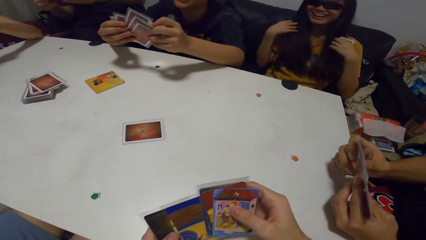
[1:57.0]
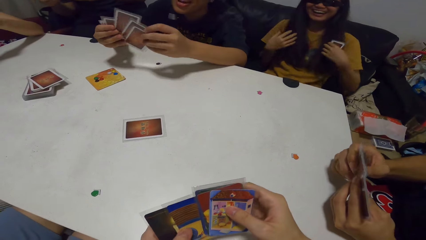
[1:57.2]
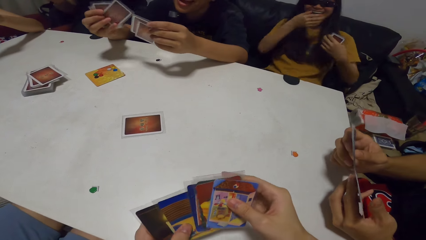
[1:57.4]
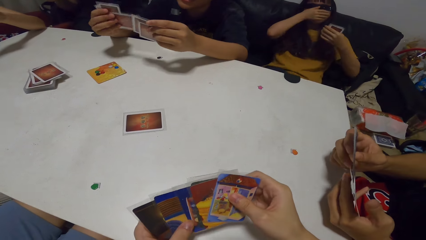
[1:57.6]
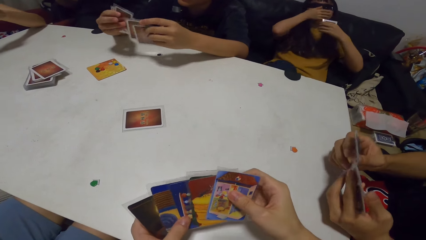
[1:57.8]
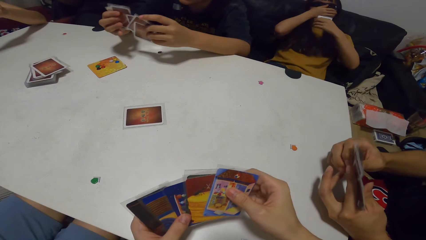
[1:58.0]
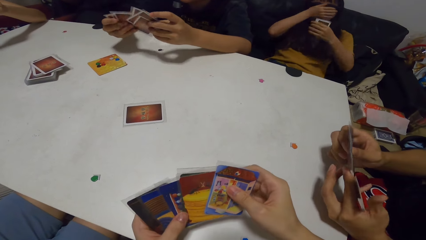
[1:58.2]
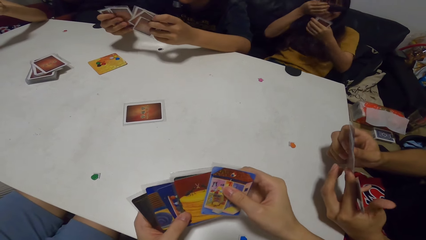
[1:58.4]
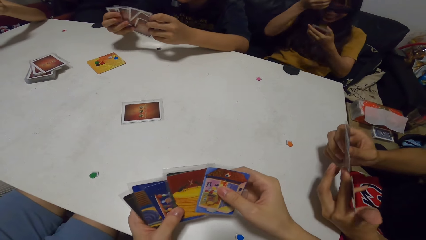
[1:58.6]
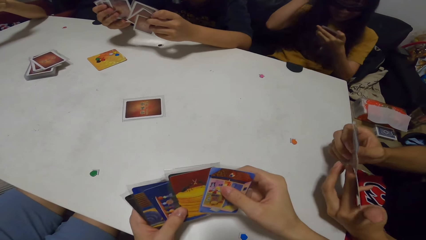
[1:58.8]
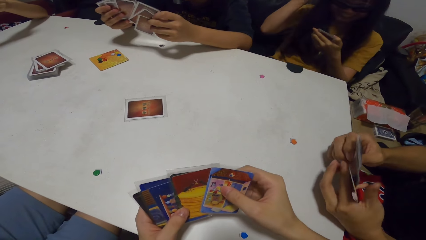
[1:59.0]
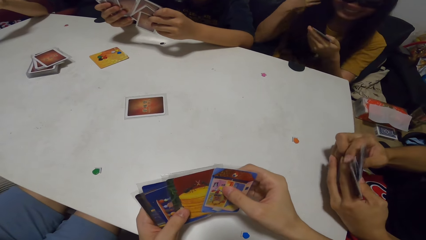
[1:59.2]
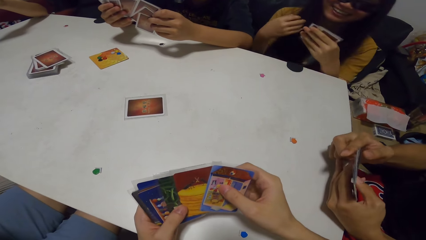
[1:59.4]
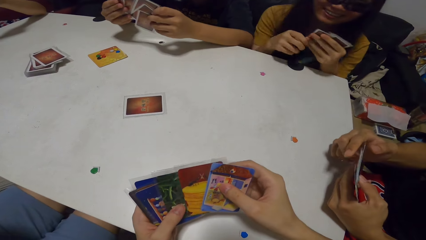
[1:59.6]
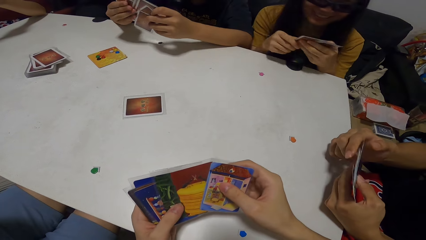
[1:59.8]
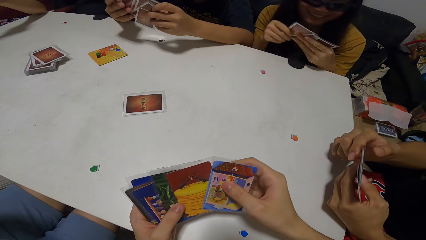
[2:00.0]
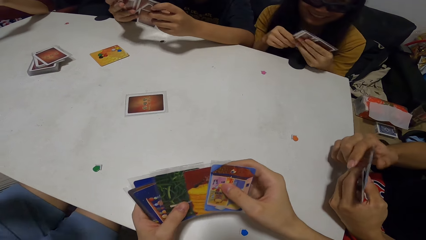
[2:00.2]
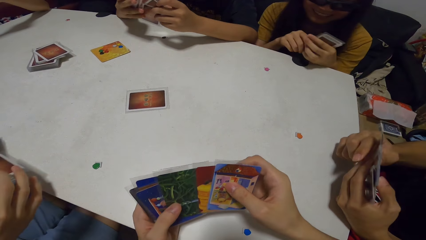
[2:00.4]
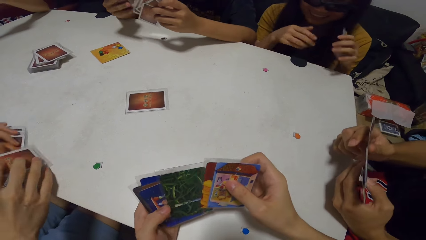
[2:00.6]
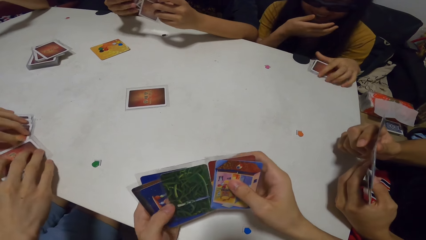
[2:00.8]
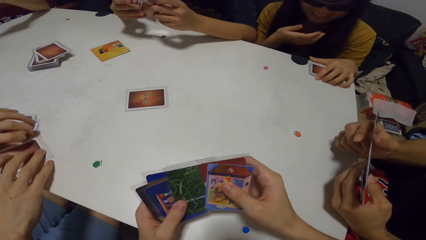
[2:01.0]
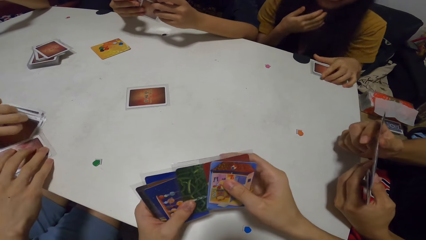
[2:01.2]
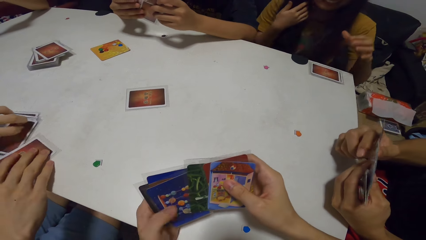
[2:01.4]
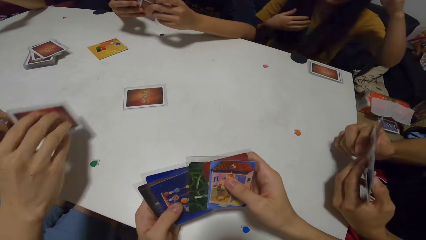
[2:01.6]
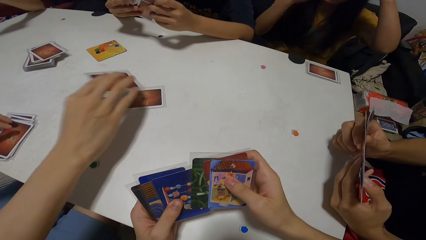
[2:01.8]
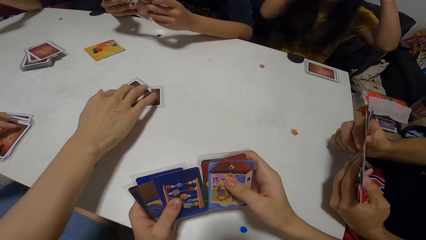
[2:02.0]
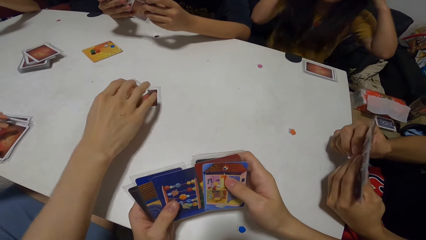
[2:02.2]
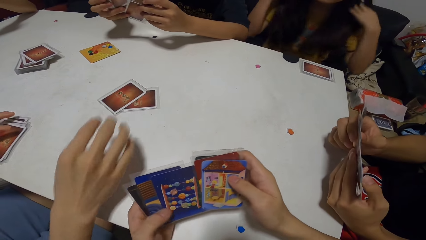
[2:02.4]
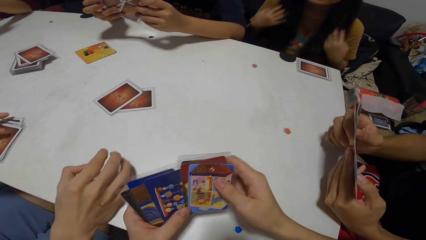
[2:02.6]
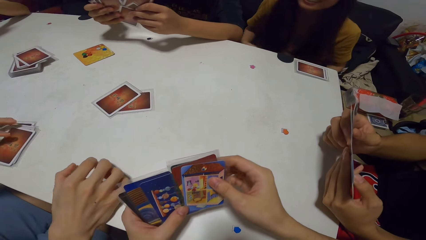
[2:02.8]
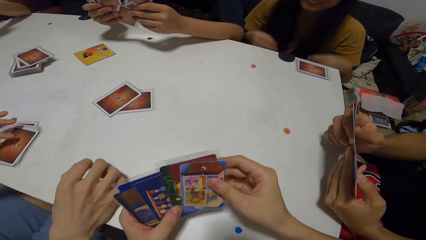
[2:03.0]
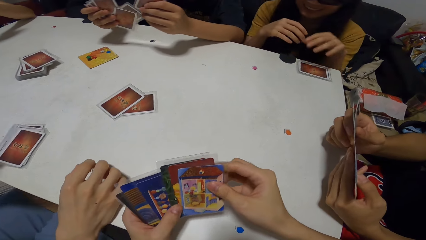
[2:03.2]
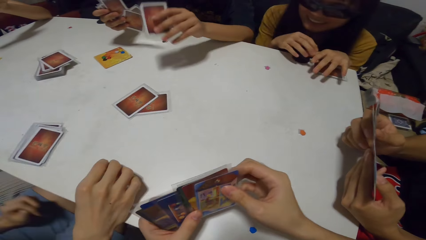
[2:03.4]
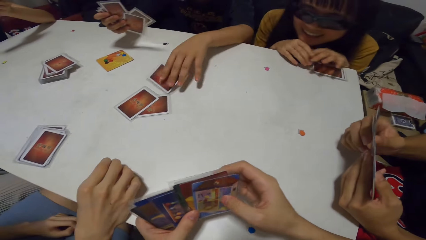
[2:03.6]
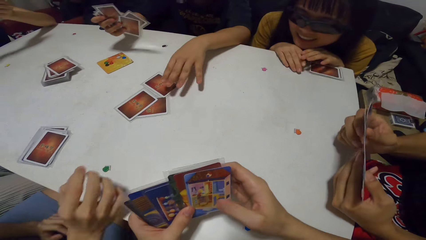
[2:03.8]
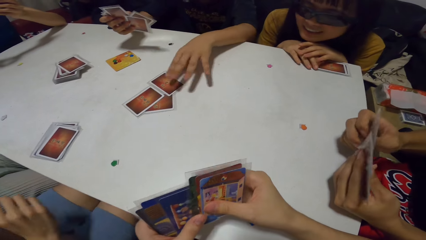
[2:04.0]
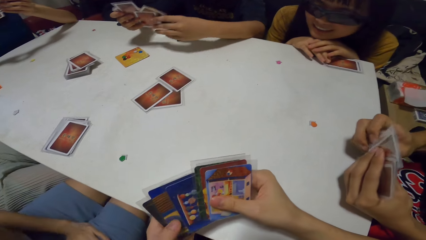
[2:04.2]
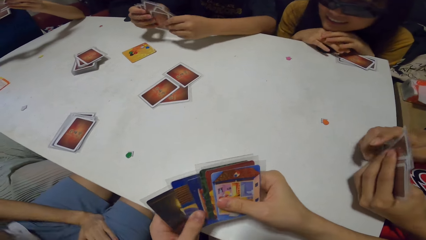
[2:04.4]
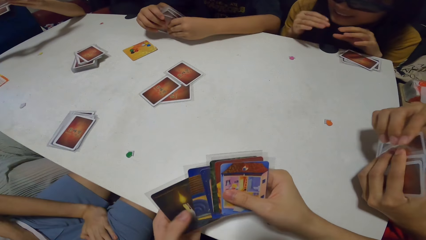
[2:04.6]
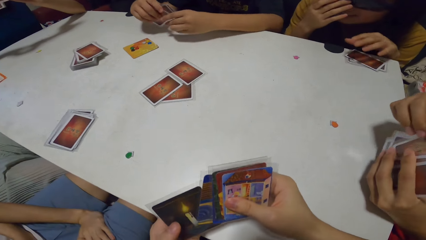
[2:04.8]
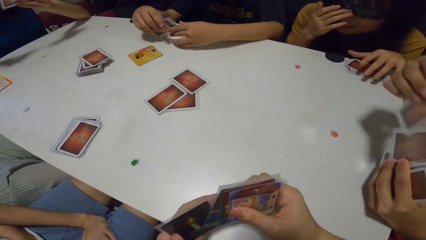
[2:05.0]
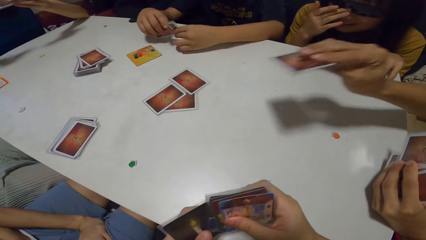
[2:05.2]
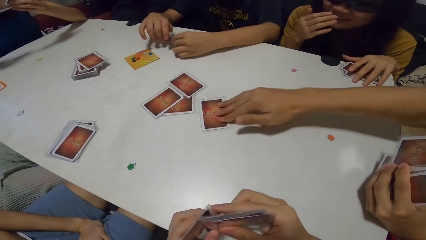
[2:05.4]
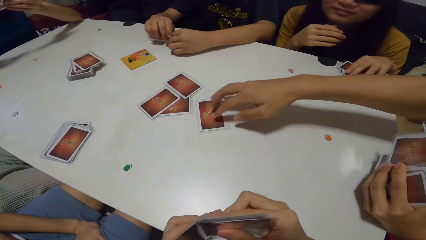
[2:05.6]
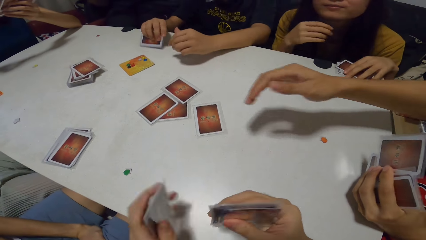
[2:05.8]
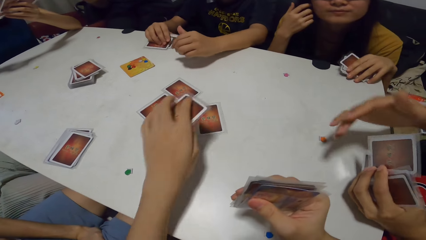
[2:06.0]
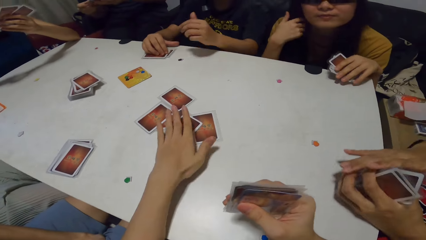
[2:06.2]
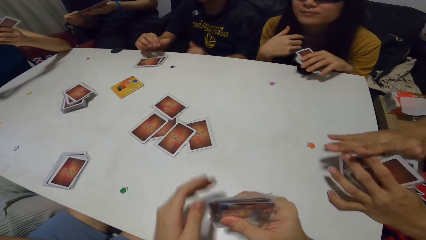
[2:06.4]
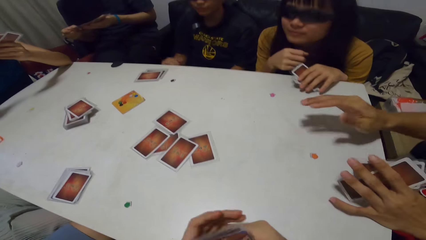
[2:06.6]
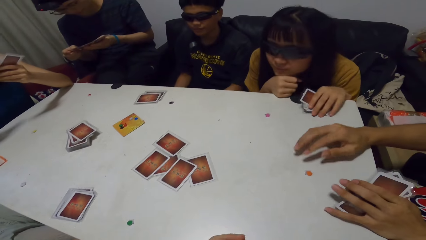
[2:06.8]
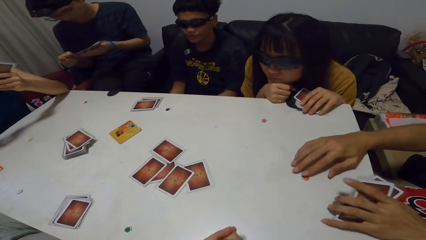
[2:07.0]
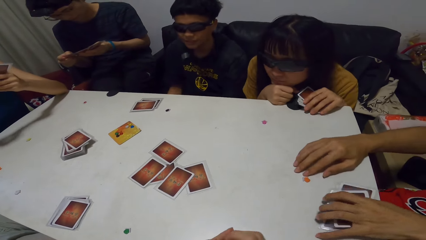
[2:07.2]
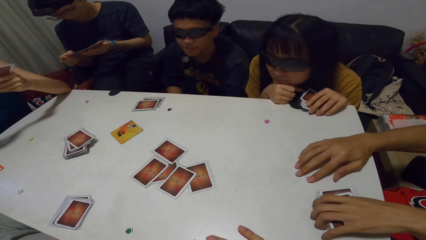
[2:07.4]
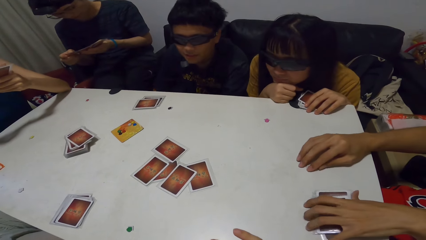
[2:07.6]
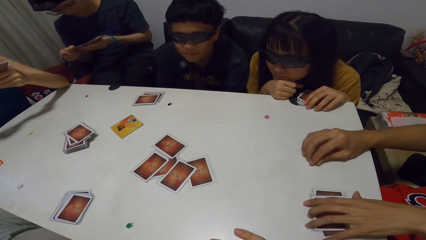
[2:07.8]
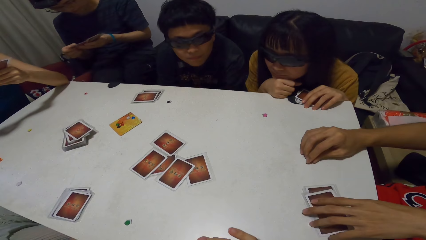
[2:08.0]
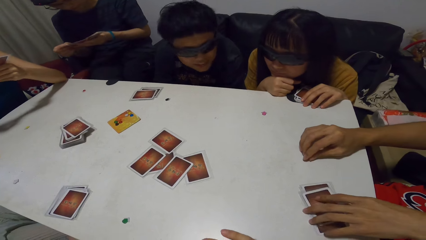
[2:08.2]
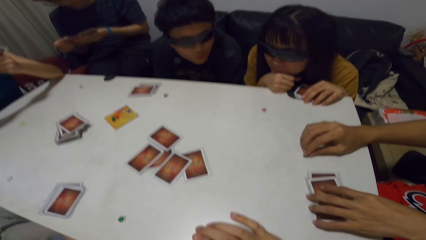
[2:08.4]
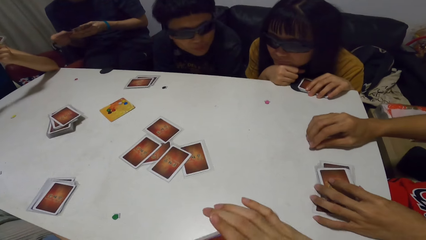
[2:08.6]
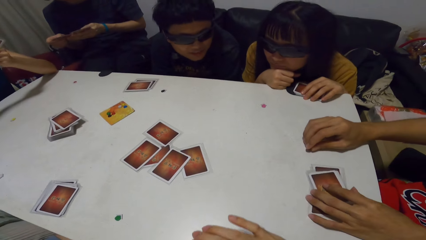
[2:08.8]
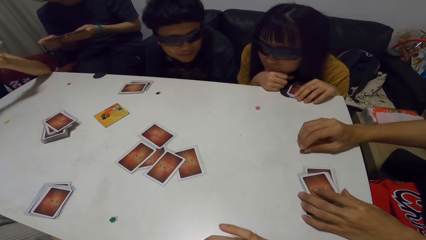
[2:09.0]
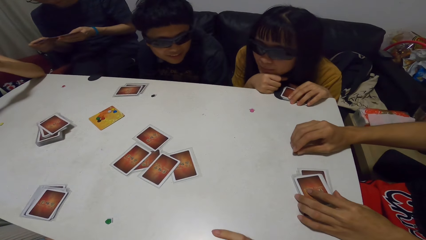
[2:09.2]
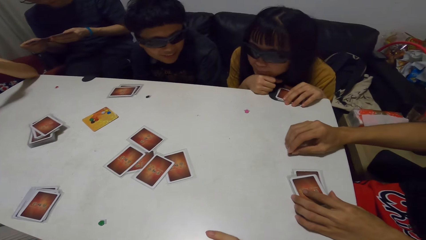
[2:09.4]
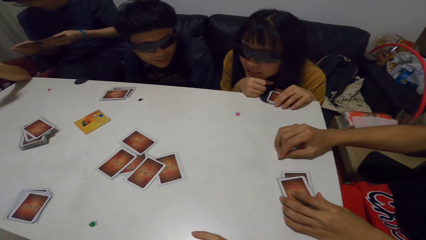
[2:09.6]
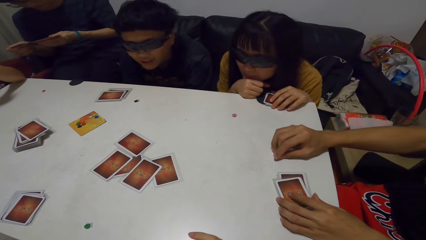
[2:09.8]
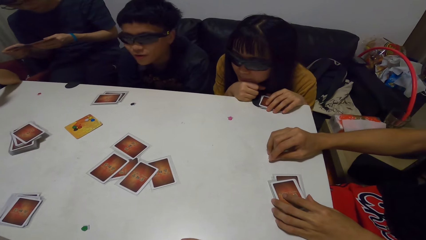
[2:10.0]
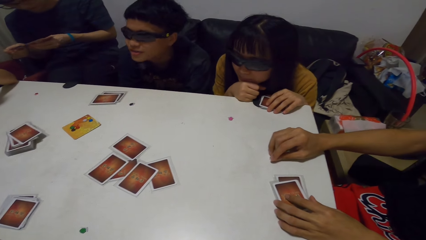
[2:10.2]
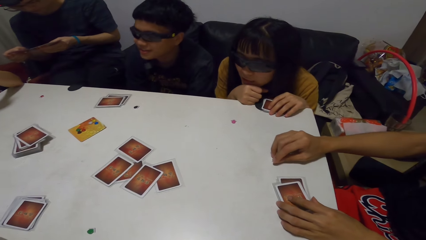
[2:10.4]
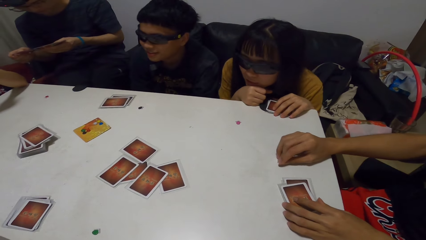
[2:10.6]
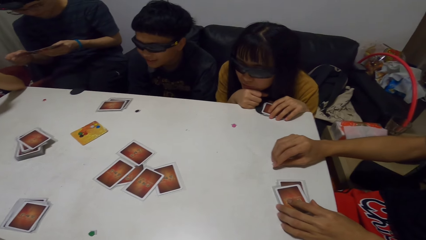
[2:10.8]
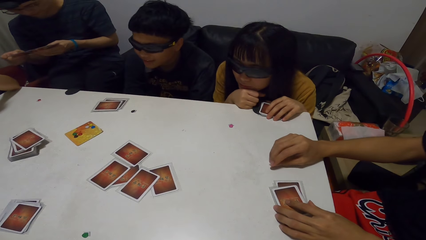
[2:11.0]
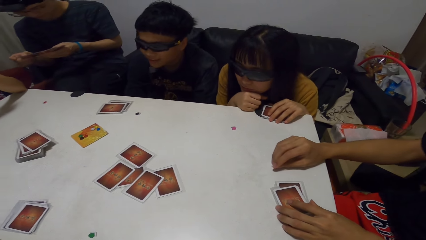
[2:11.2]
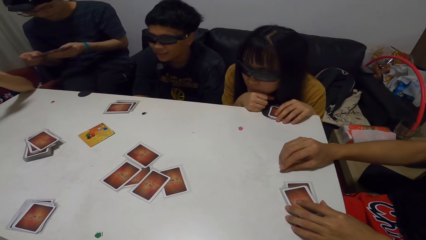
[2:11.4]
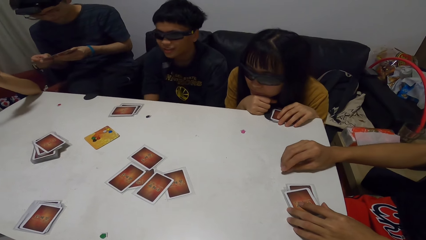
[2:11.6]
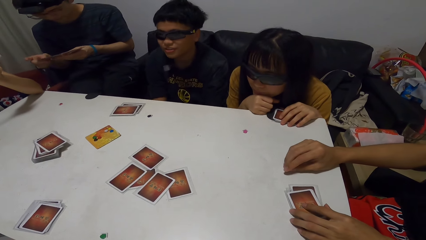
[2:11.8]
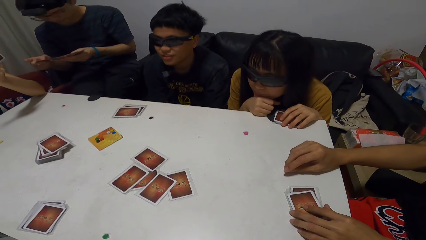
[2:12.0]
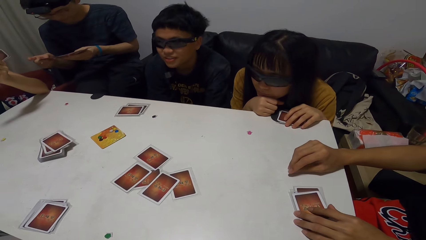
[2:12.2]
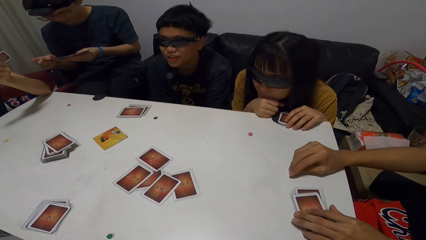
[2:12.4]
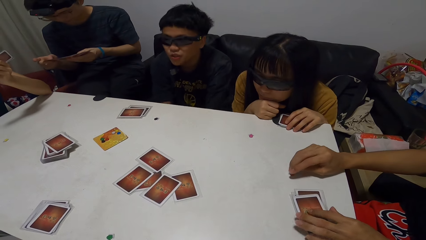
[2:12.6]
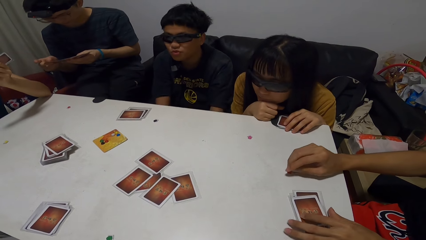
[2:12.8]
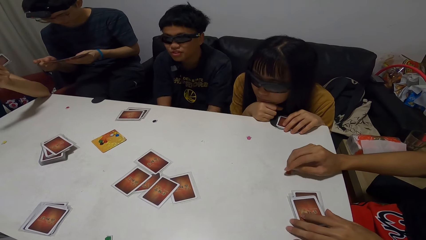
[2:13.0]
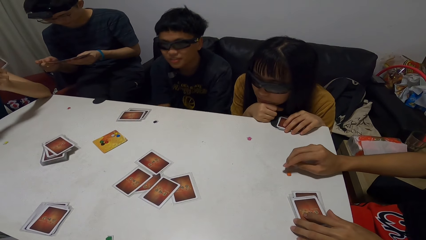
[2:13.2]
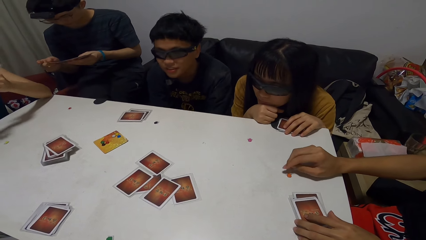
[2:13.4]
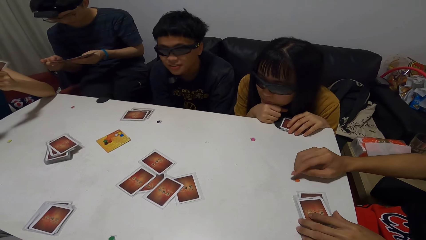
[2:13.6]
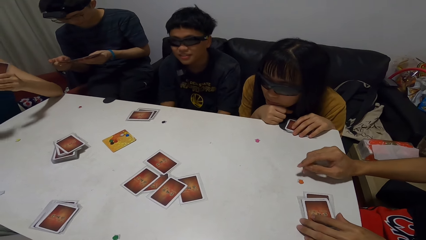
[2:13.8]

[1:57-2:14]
A woman touches her hair. A man shuffles cards. The woman closes her mouth with her right hand. The camera wearer shuffles cards. Another man shuffles cards. The woman touches her hair and shuffles cards. The first man shuffles cards. The camera wearer shuffles the cards. A third man drops the cards in his hands on the table. Another woman places cards on the table. The third man drops the cards on the table with his right hand. The camera wearer shuffles the cards. The second man drops a card on the table with his left hand and touches the card. The first man shuffles the cards. The first woman fixes her glasses. The first man drops a card on the table with his right hand. The camera wearer drops a card on the table with his left hand. The first man holds a token on the table with his right hand and touches something. The second man interacts with the women, the camera wearer and the men. The first man places a card on the table. The first woman leans on the table. Another man shuffles cards.
